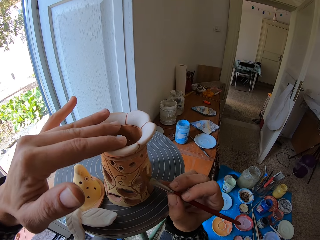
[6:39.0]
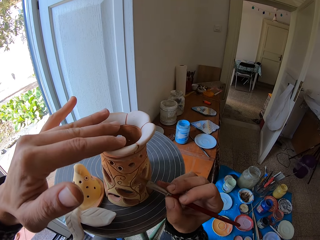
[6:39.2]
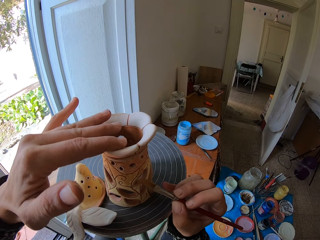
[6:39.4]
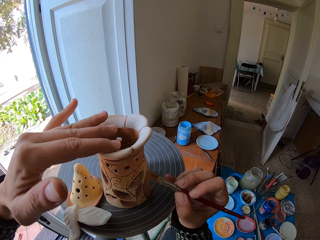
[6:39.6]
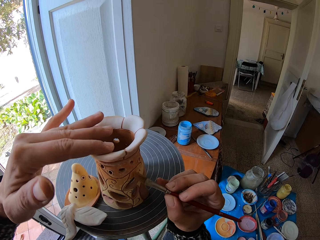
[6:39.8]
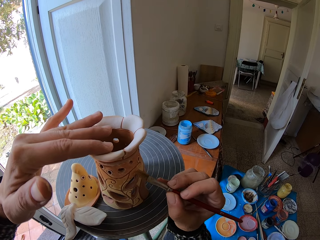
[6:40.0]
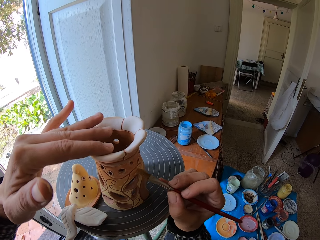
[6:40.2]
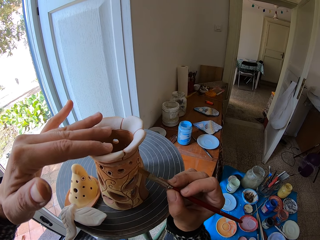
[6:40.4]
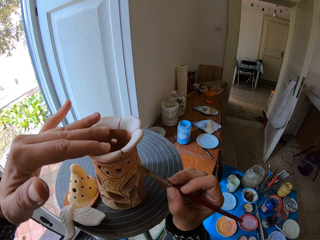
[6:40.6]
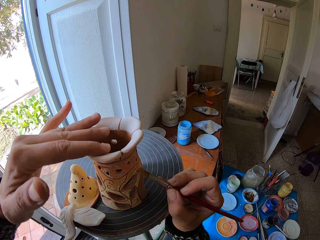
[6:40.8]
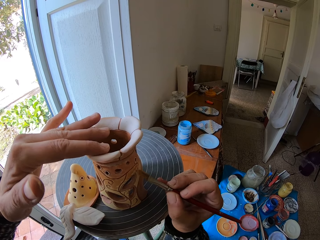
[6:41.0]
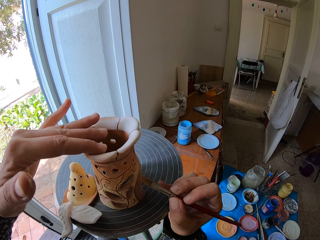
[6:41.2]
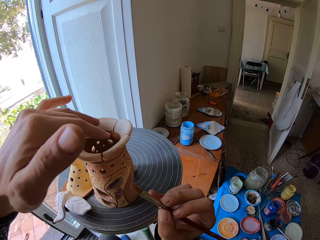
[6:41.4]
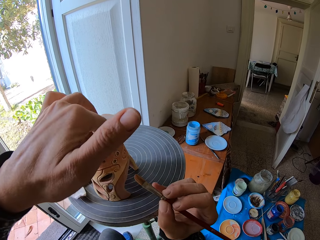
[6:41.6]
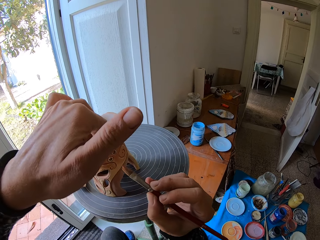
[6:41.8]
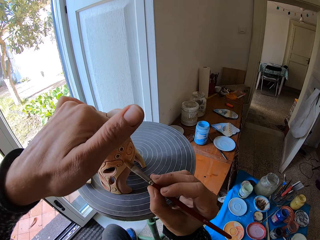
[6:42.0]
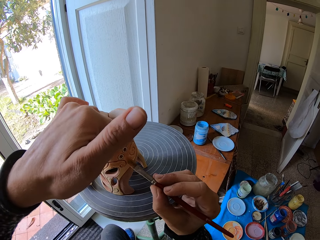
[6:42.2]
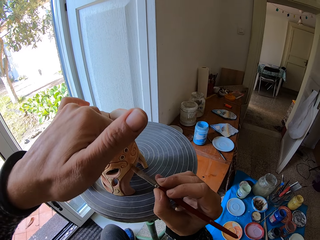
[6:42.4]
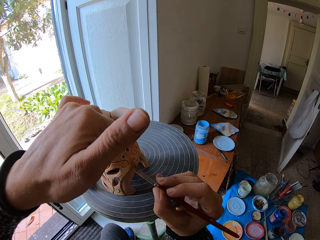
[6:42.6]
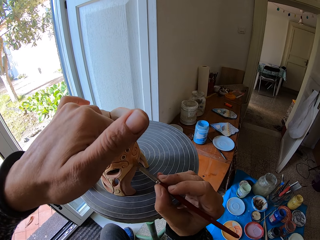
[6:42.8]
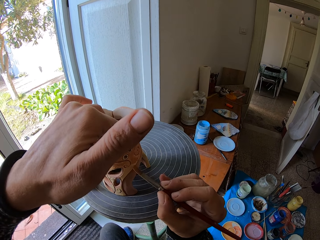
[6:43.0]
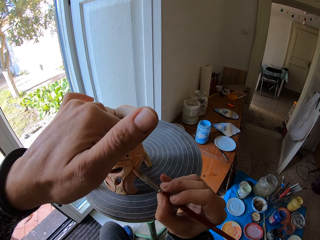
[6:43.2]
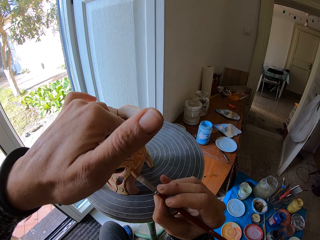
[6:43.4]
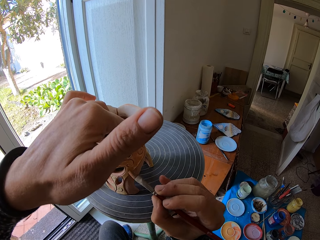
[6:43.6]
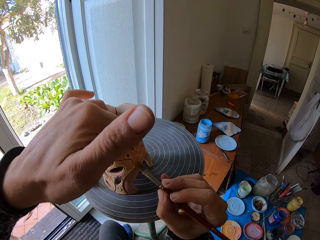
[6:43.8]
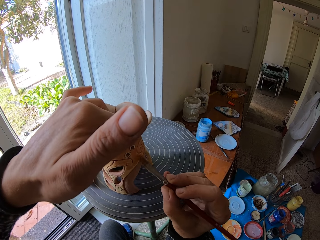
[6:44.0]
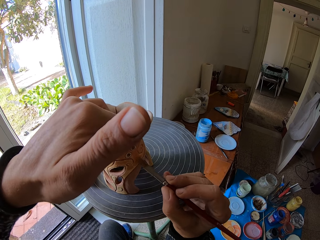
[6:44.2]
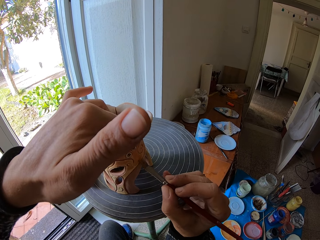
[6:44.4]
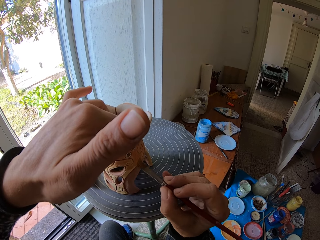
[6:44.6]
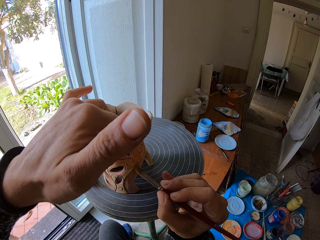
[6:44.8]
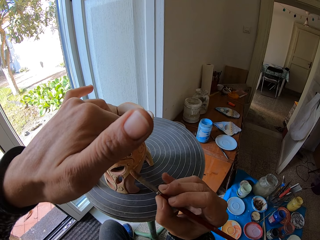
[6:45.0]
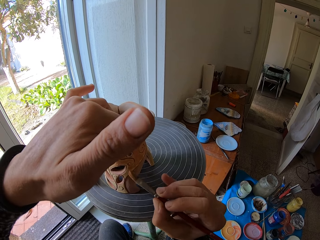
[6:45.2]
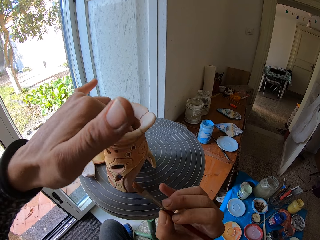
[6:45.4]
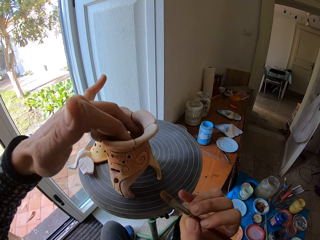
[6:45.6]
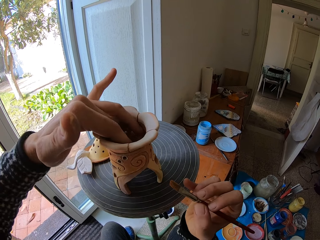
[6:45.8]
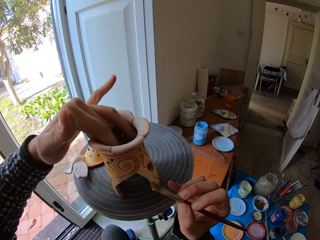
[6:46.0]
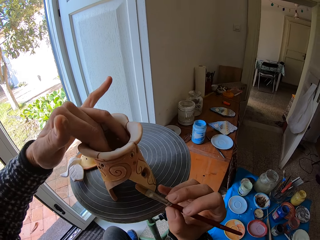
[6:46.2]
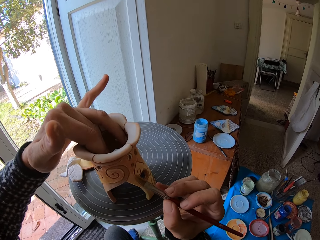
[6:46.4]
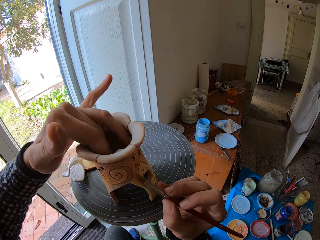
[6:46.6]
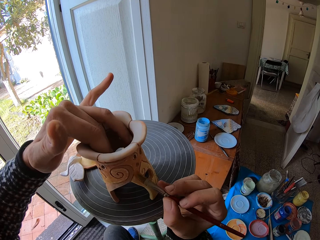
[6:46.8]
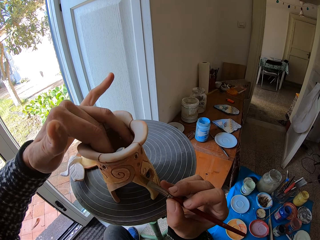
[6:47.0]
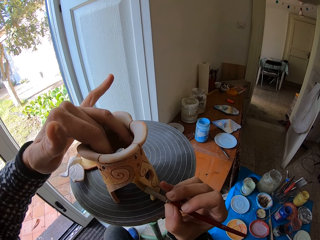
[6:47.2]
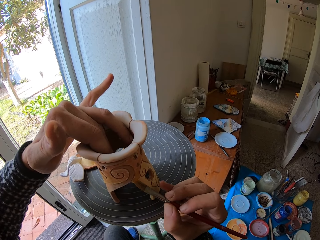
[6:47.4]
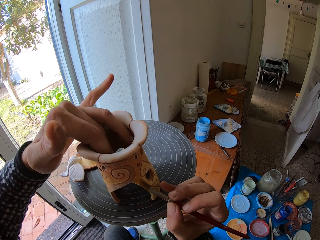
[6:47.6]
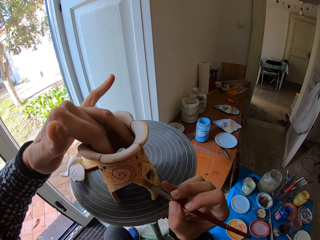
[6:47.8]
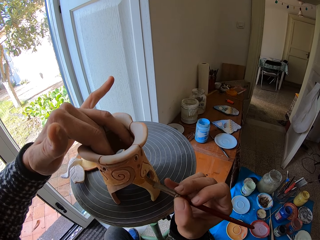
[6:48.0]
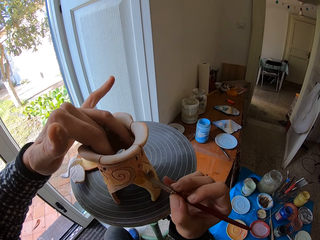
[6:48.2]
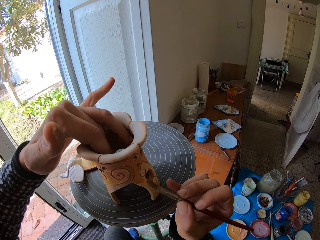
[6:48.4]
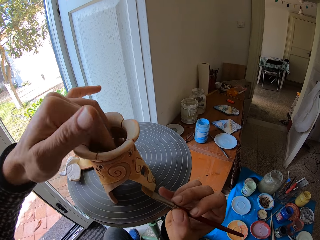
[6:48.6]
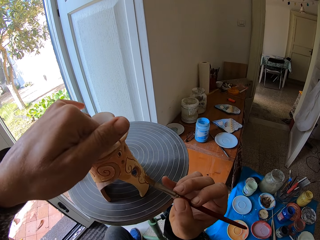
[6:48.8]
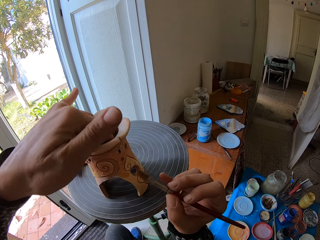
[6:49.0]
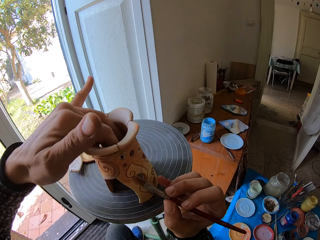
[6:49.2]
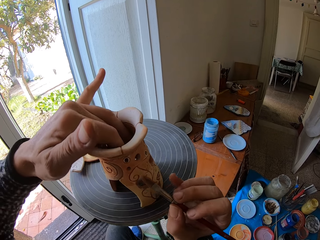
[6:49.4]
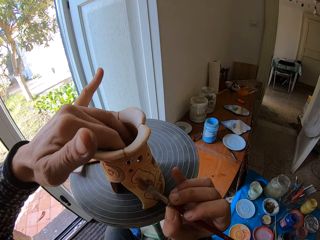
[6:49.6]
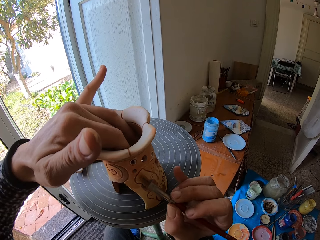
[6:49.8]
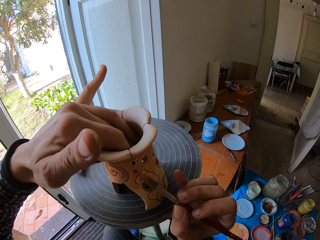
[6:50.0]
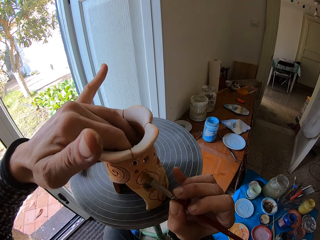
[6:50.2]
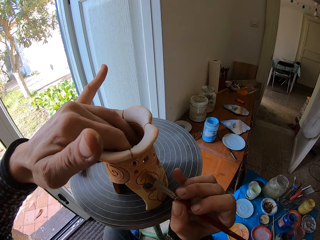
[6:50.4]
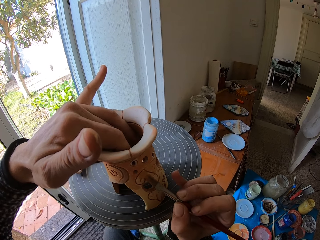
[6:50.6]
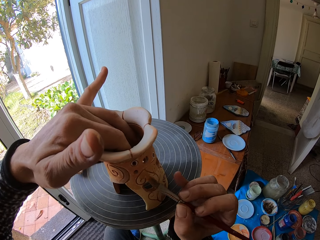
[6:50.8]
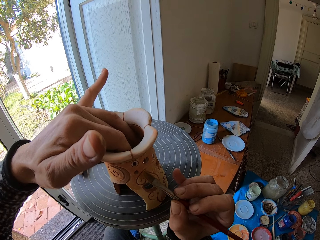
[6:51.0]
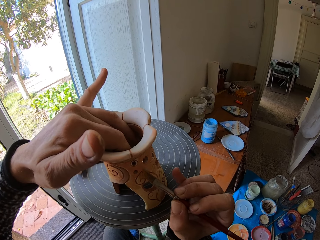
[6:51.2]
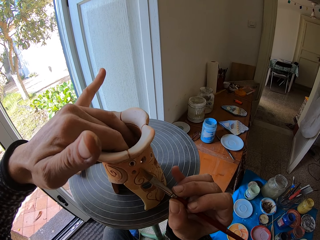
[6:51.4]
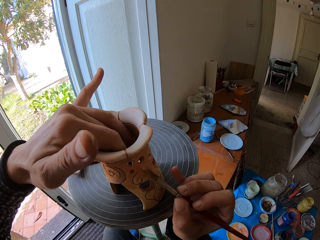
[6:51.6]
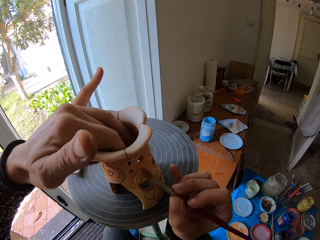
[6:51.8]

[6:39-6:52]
The camera wearer spins the pottery wheel with the pottery vase with his left hand. He adjusts the pottery vase on the pottery wheel with his left hand. He paints the pottery vase with the paintbrush in his right hand. He adjusts the pottery vase on the pottery wheel with his left hand.

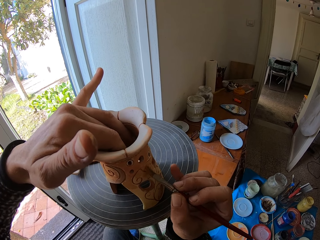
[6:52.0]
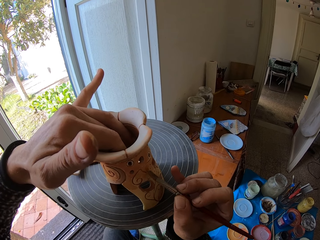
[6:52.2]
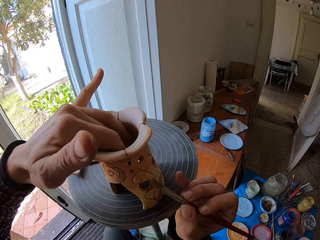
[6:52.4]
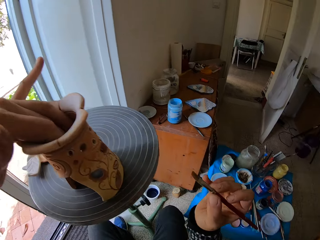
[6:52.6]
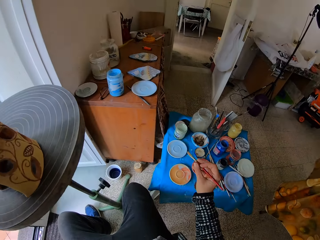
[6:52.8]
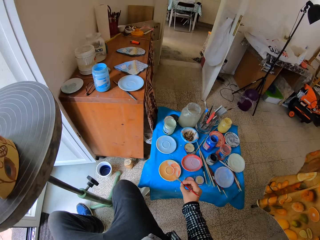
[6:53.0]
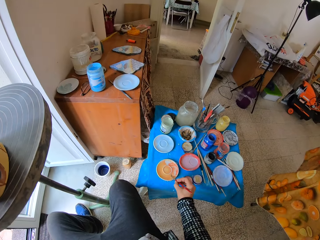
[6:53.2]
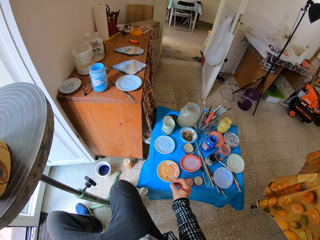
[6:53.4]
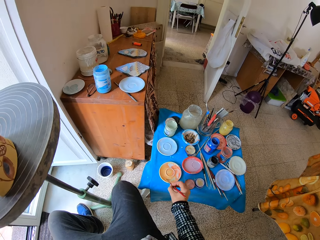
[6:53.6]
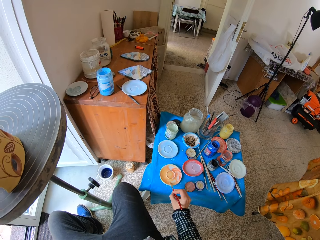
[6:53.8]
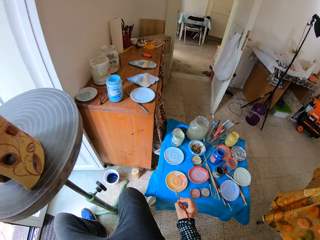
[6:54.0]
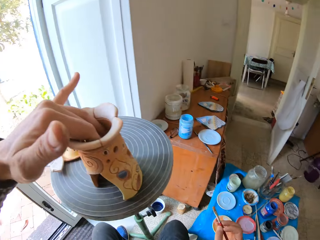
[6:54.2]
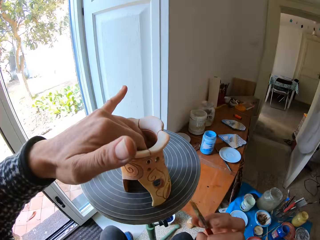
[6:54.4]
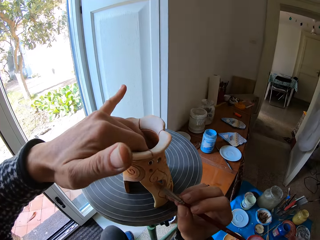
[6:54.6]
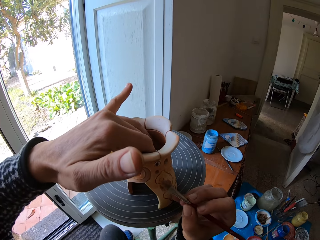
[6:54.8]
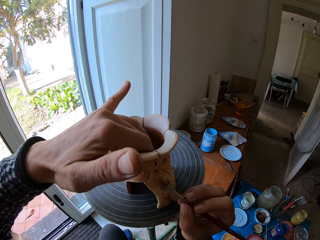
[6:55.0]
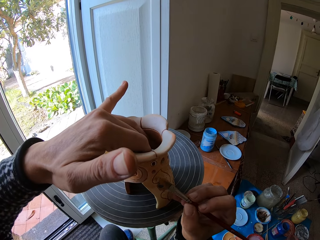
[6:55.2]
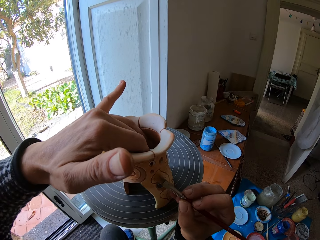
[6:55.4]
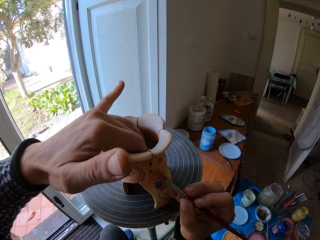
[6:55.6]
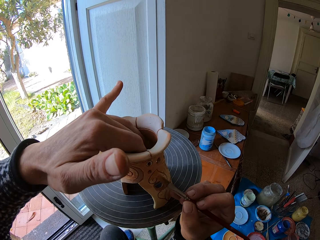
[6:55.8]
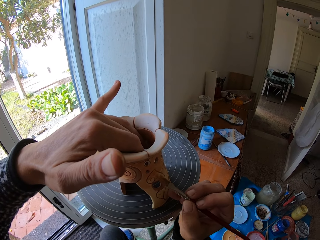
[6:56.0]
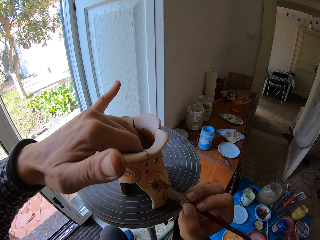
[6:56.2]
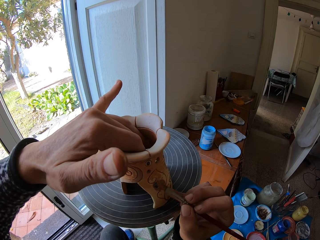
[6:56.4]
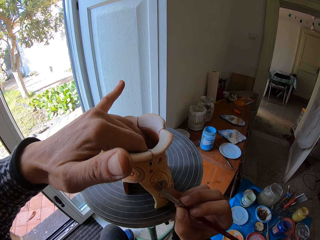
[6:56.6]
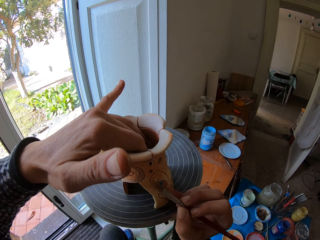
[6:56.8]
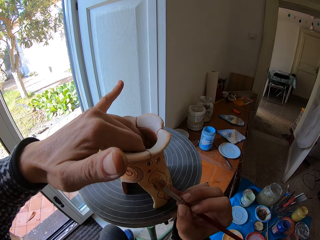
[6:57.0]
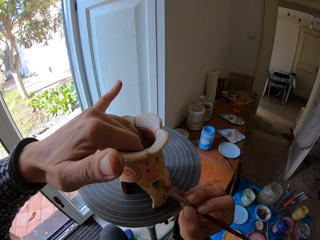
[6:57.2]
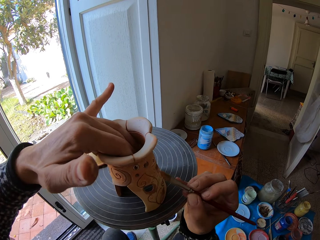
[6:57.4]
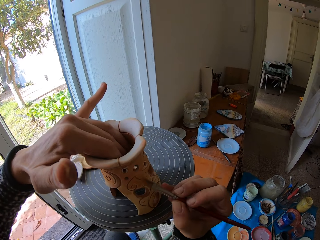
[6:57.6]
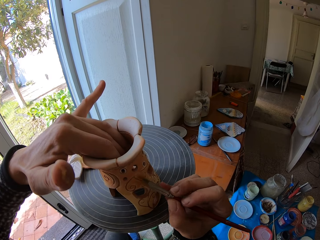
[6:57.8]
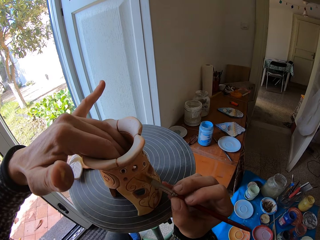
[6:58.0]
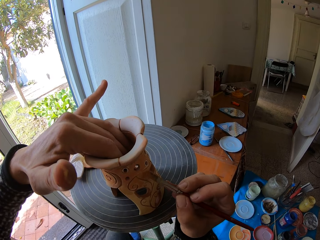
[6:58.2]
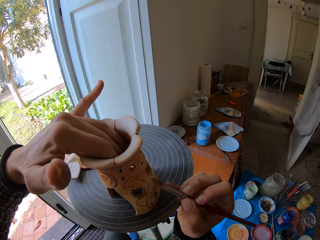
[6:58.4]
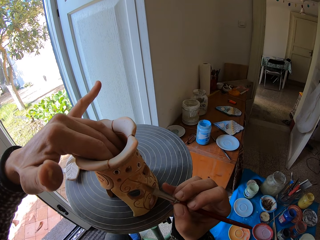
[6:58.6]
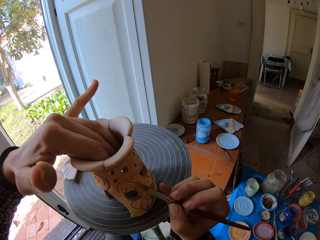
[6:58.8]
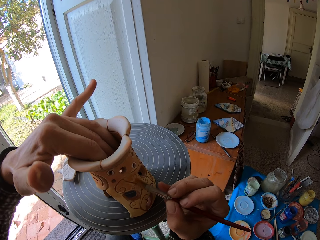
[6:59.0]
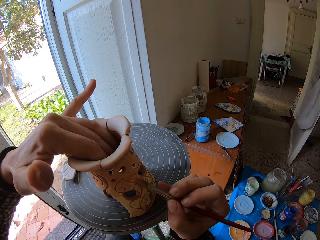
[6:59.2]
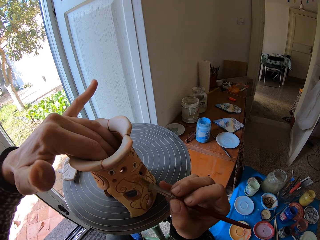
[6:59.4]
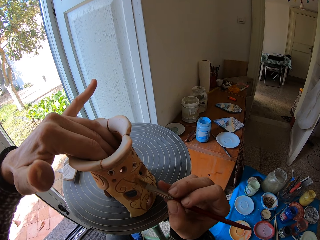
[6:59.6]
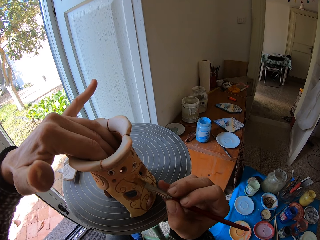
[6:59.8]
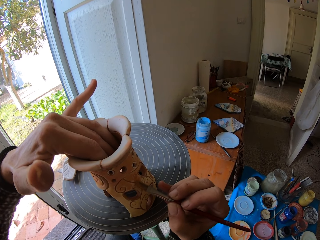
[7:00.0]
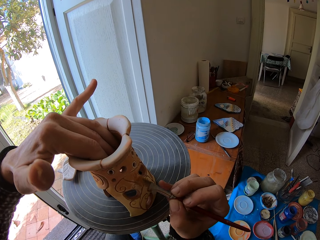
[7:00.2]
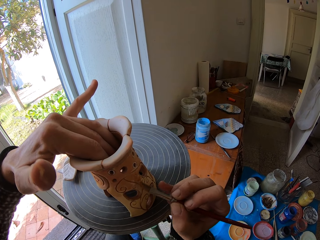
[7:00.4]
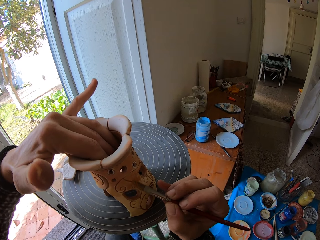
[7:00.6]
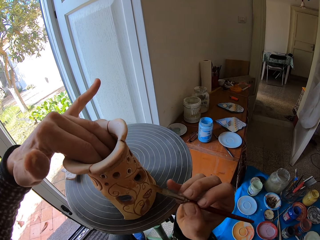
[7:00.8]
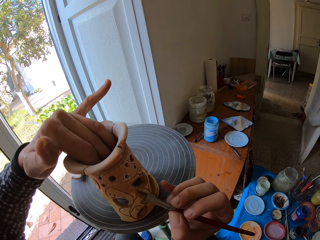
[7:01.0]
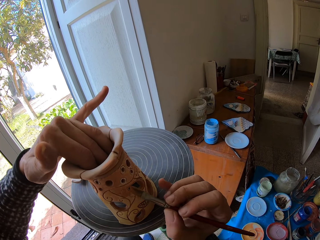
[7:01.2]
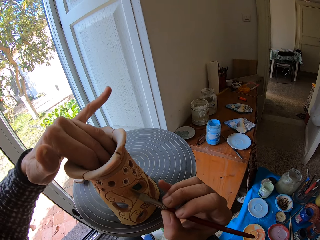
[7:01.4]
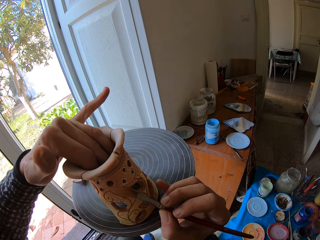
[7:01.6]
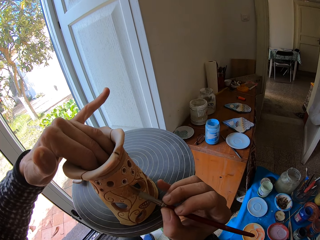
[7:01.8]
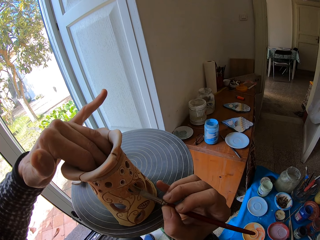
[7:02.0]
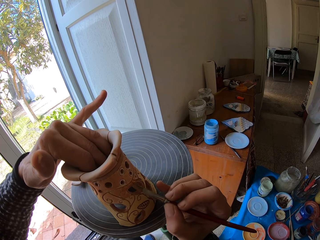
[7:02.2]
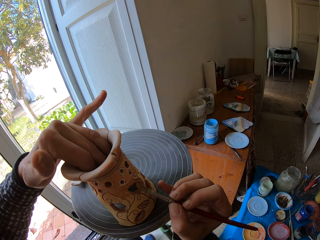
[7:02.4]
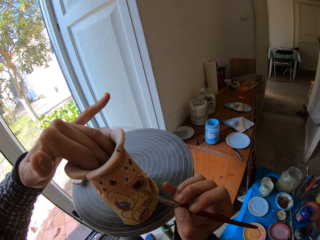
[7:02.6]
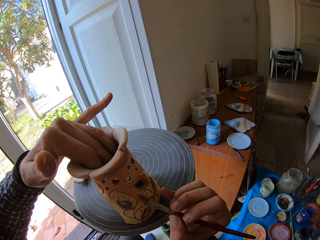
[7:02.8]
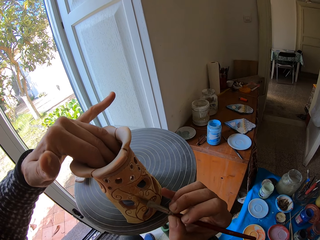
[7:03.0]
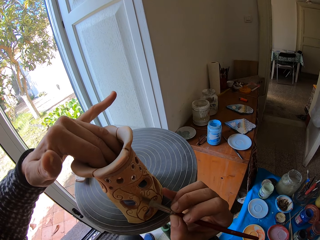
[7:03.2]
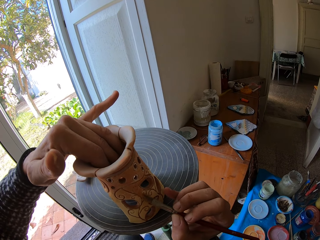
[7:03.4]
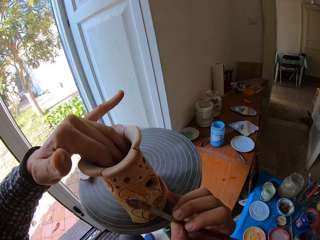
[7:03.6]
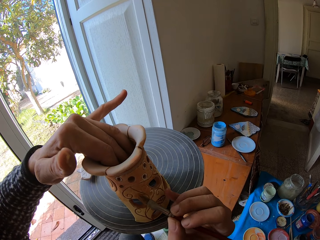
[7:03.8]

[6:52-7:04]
The camera wearer rubs the paintbrush in the paint on the art plate with his right hand. He paints the pottery vase with the paintbrush in his right hand. He adjusts the pottery vase on the pottery wheel with his left hand. He adjusts the pottery vase again.
